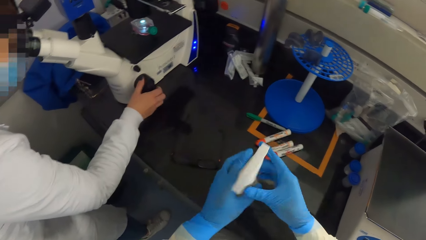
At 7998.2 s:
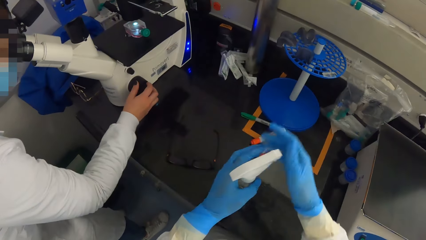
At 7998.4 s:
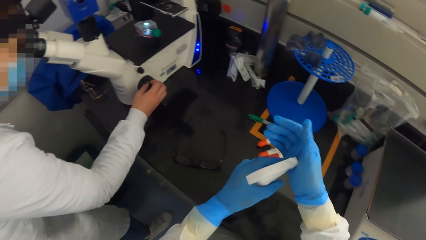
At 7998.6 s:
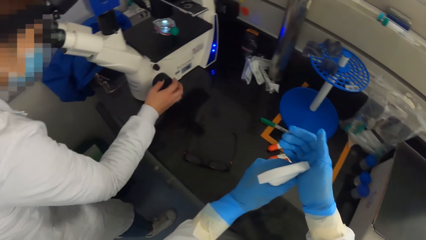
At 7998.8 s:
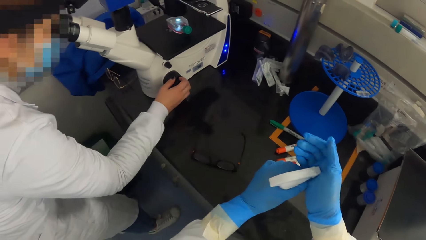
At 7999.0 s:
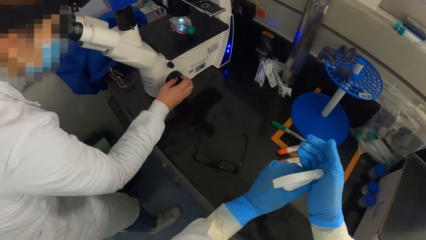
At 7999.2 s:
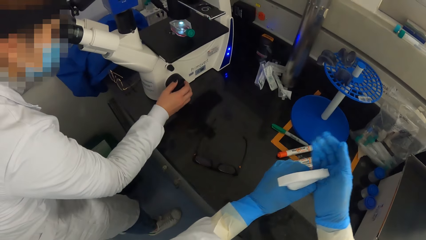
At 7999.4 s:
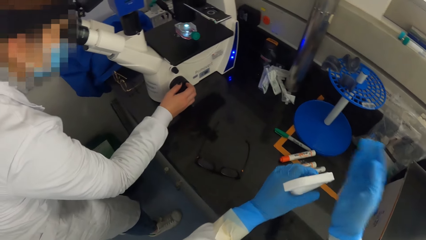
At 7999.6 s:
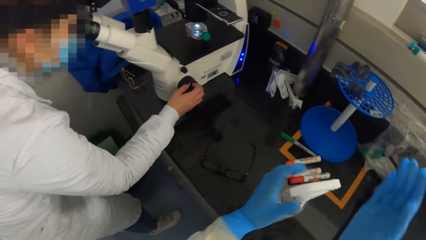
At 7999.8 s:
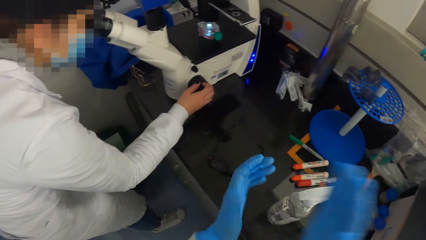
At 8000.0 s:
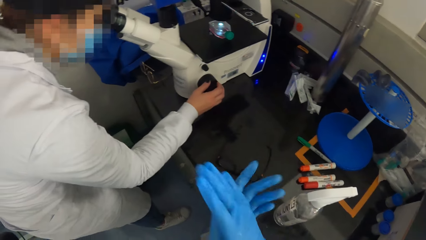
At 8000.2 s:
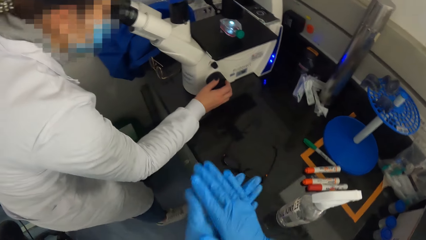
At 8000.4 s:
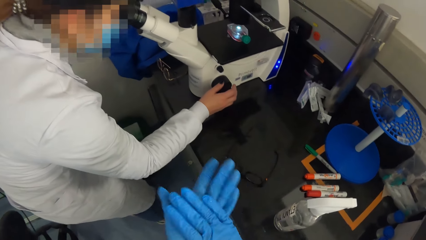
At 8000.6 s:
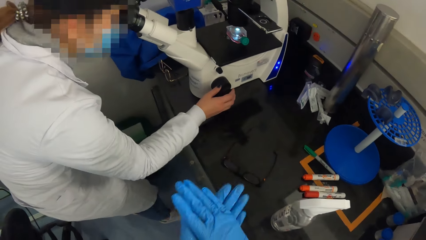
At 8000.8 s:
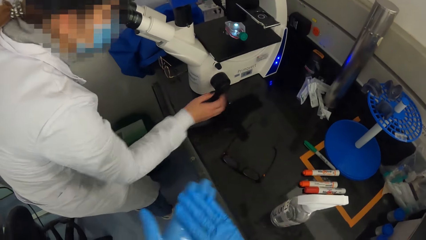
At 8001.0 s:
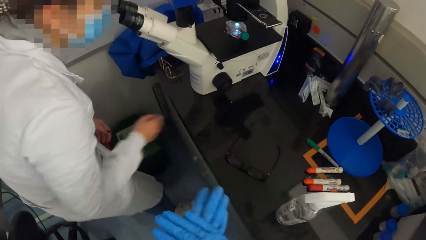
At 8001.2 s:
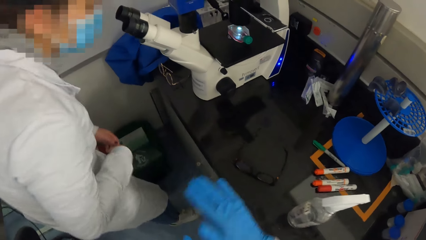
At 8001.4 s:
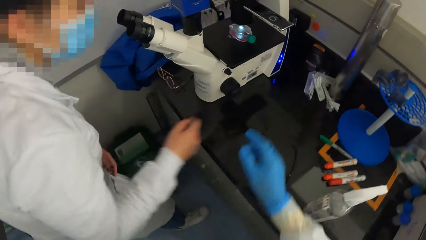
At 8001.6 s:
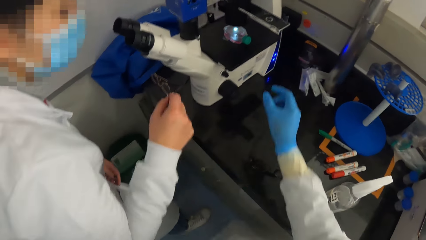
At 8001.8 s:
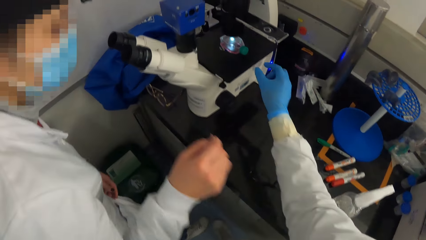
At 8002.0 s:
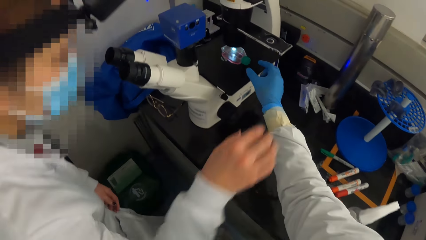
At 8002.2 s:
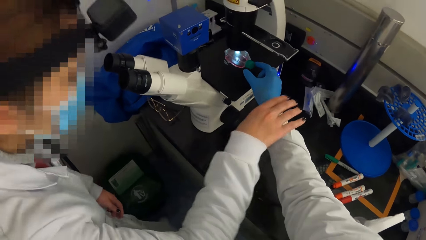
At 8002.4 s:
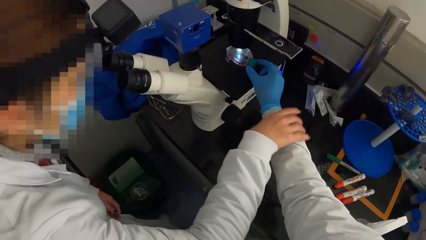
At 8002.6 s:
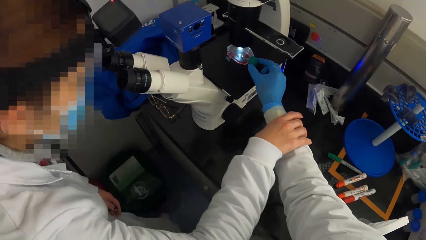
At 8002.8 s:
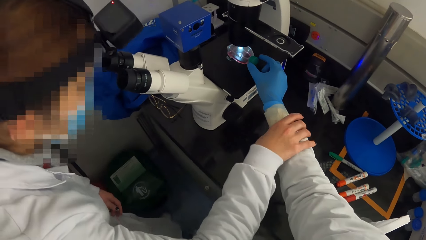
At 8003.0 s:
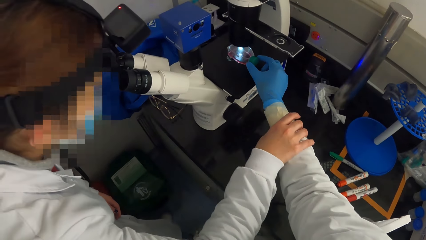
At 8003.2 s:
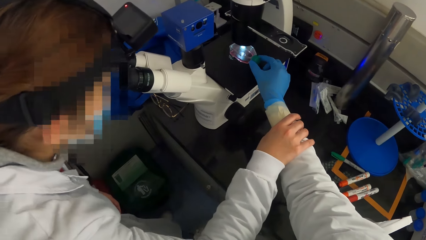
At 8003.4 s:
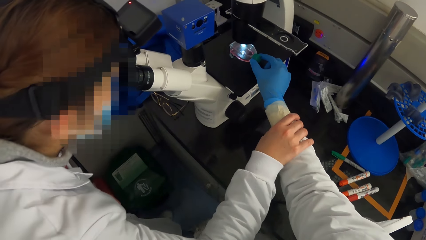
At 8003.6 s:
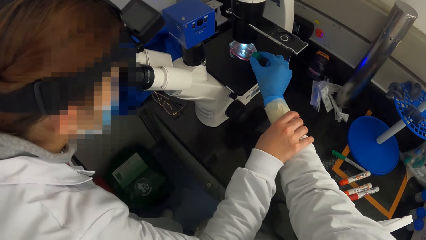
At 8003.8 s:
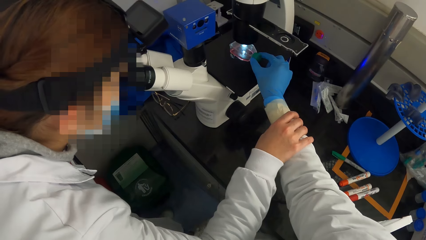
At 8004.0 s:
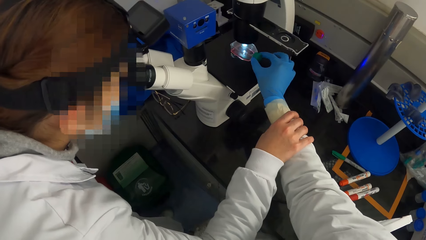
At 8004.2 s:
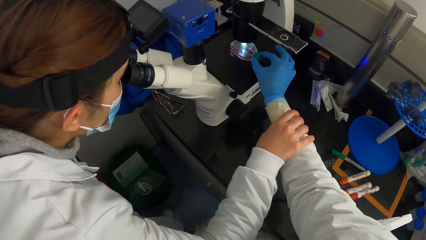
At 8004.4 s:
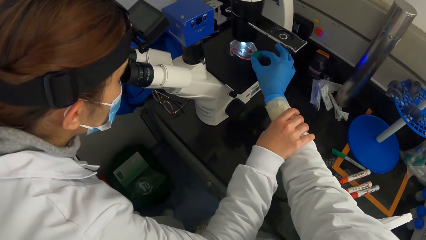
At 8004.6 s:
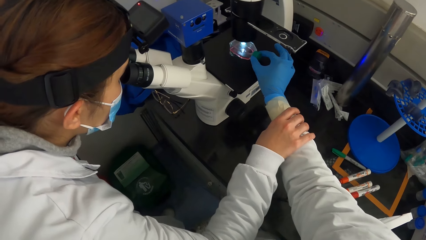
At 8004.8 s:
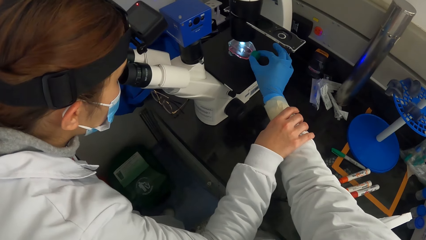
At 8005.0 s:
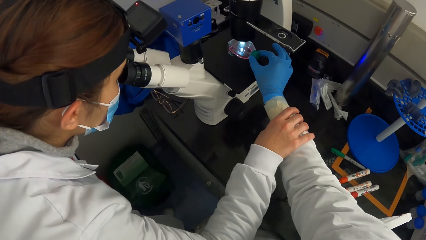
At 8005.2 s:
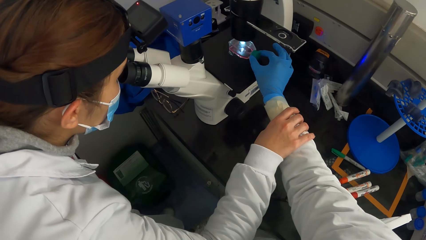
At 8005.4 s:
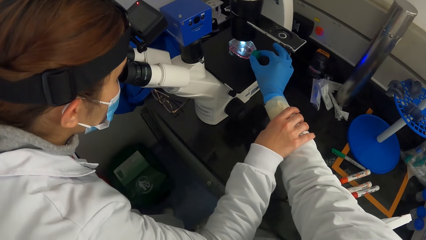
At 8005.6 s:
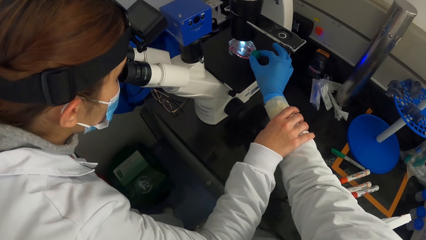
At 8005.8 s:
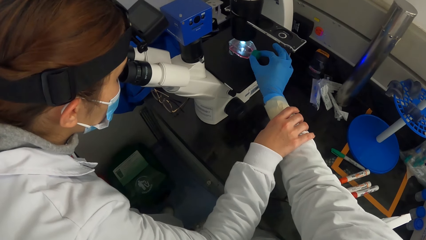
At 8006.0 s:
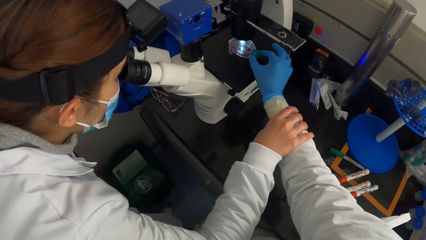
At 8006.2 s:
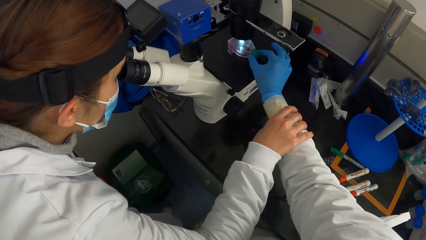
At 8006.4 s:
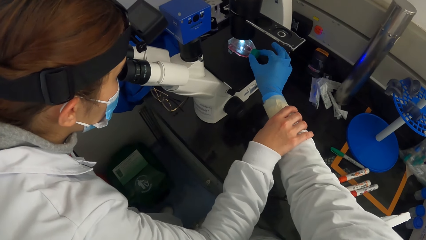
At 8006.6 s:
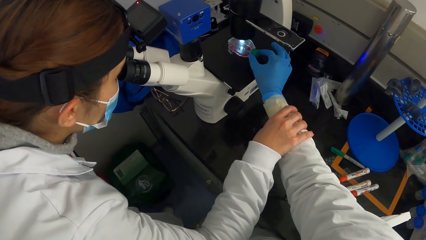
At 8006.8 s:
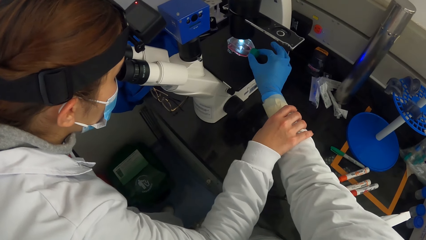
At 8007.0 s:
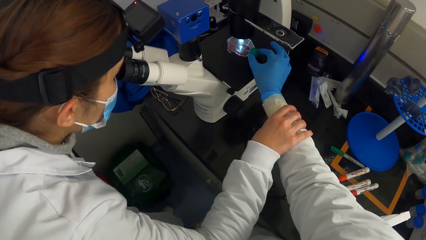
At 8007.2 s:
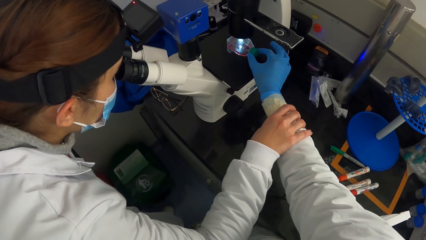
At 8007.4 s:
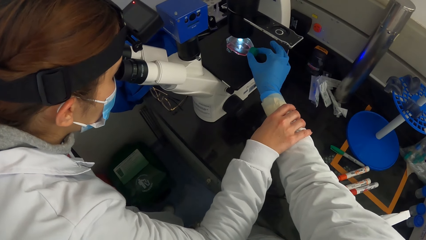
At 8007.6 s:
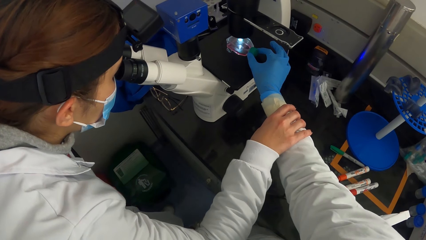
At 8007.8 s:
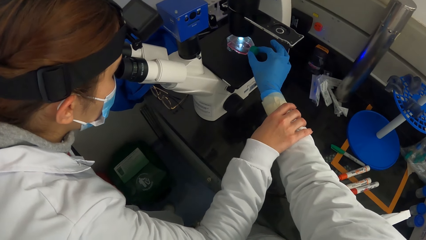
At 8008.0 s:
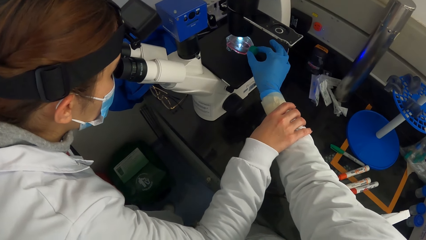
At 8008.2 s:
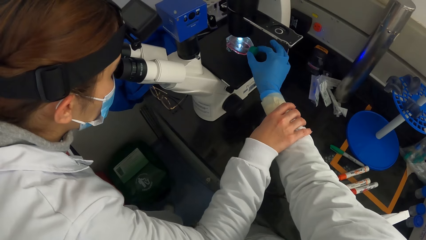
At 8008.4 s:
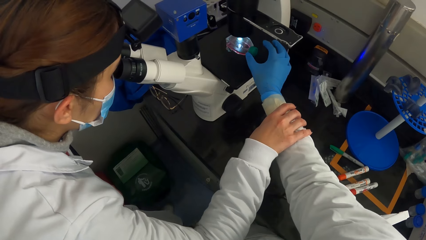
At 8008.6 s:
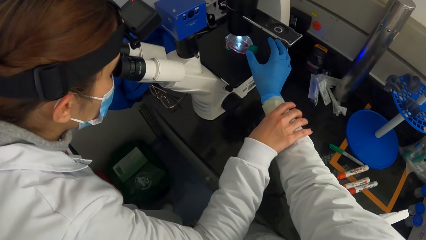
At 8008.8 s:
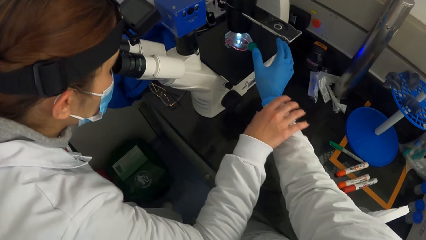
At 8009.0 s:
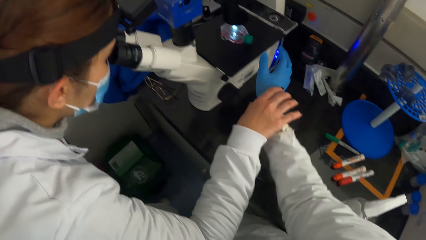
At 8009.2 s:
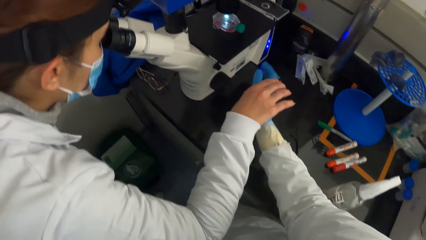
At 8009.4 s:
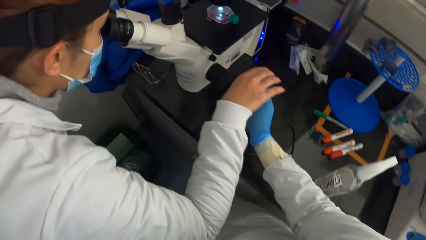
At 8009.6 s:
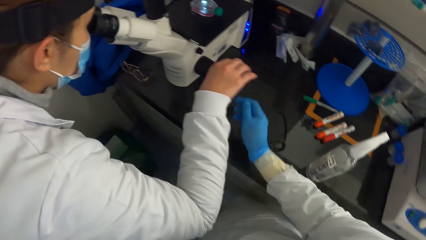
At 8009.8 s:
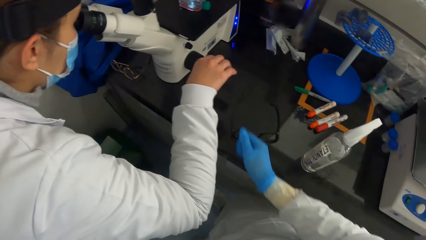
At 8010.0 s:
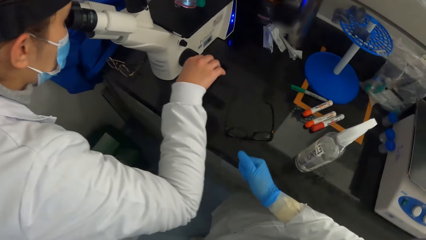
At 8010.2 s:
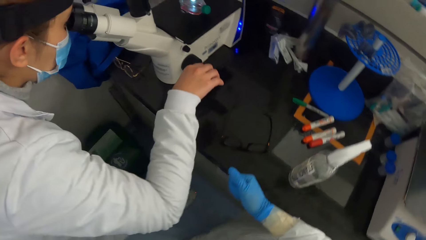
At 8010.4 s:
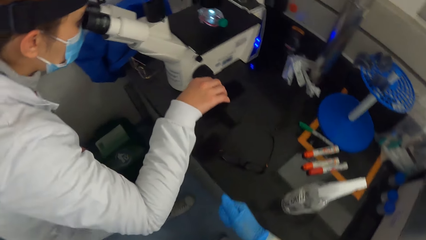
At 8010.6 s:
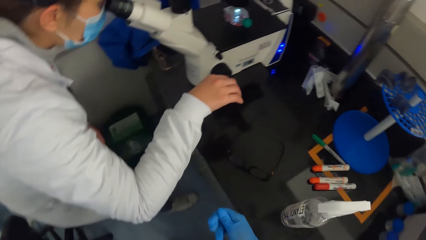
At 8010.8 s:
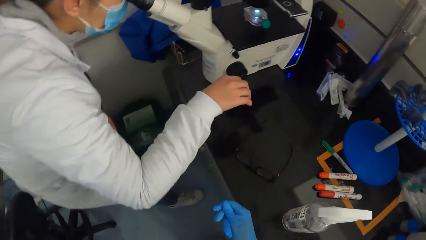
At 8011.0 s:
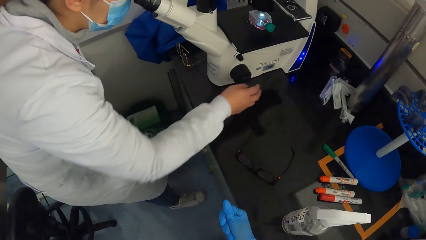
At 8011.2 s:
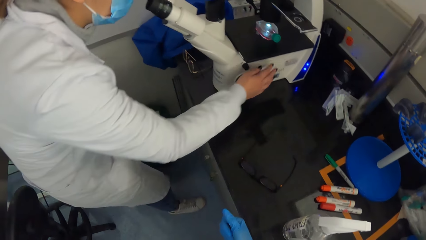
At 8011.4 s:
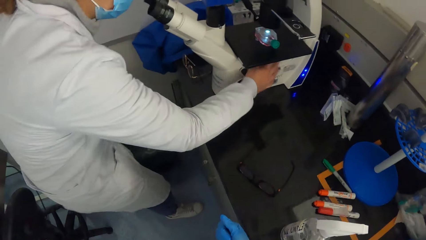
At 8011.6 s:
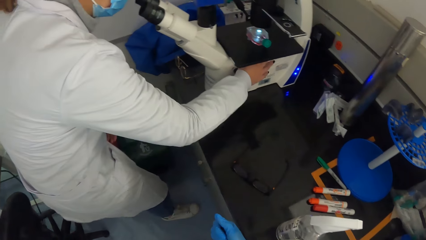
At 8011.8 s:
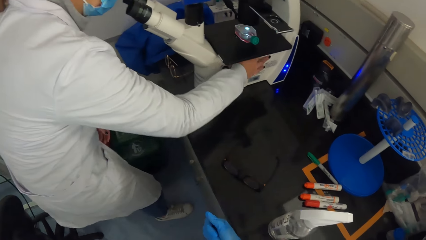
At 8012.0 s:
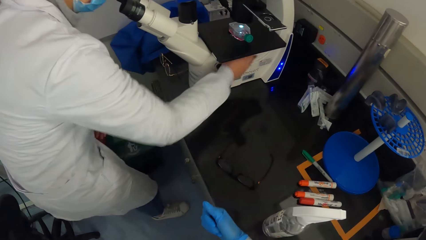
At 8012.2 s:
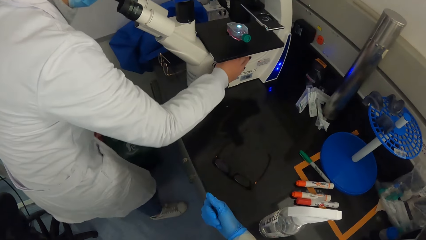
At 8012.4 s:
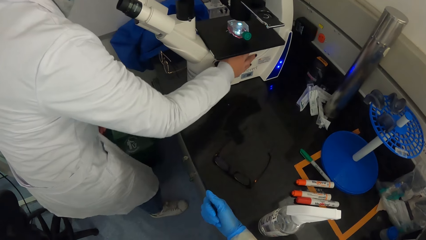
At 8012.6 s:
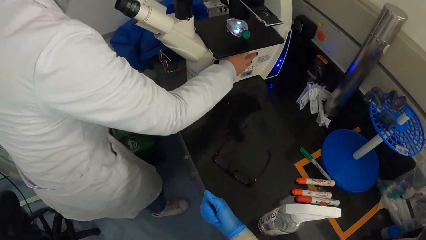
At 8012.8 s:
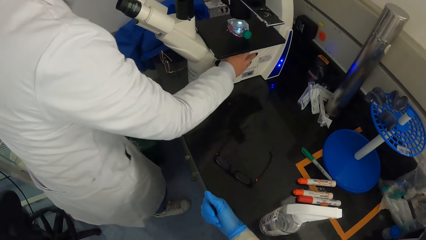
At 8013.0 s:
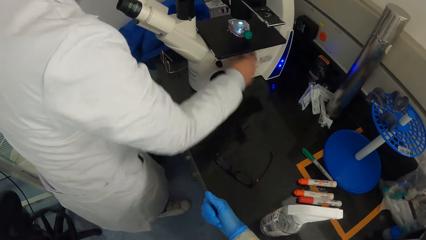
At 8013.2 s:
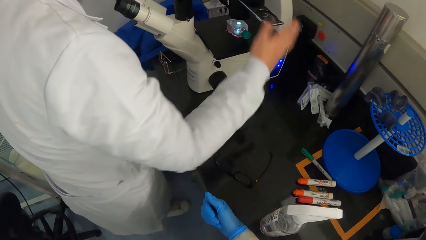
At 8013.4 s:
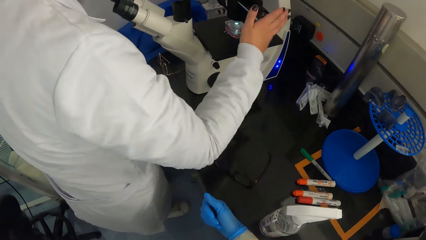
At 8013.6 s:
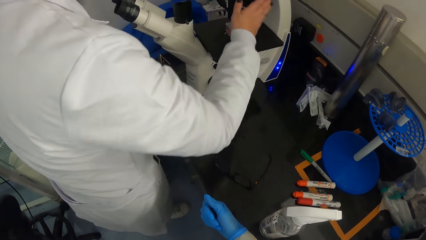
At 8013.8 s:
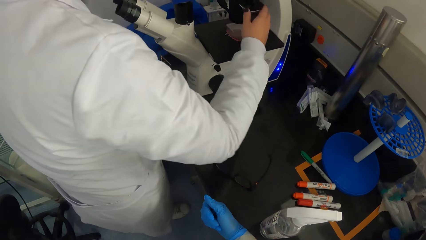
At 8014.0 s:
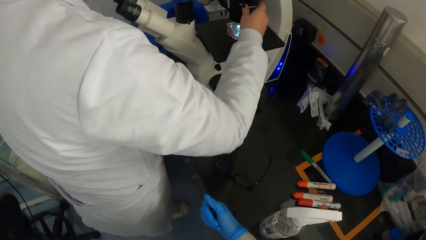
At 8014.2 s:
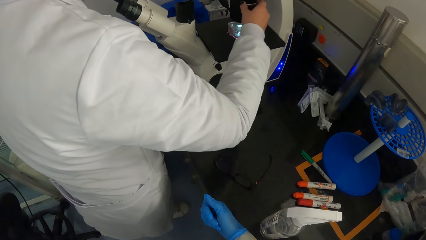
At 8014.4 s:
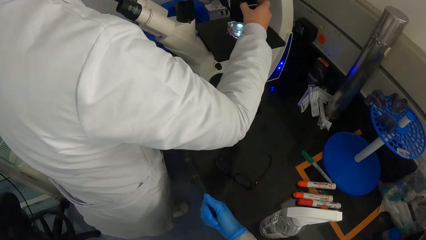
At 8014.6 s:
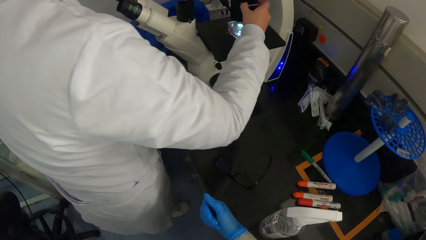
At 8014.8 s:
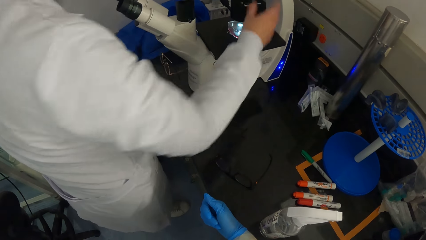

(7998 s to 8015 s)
The camera wearer sprays her right hand with sanitizer from the spray bottle. She drops the sanitizer spray bottle onto the table with her left hand. She rubs her palms together. The woman holds the camera wearer's right wrist. The camera wearer adjusts the sample dish on the stage of the microscope with her right hand. She holds something on the microscope. The woman looks into the eyecups of the microscope. The camera wearer lets go of something. The woman lets go of the camera wearer's hand. The camera wearer places her right hand onto the table. The woman adjusts the illuminator of the microscope with her right hand and pushes the plate of the microscope with her right hand.
